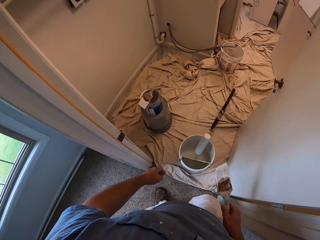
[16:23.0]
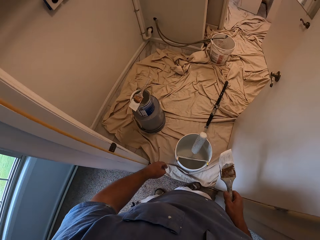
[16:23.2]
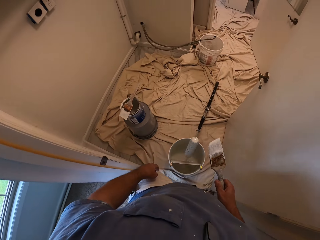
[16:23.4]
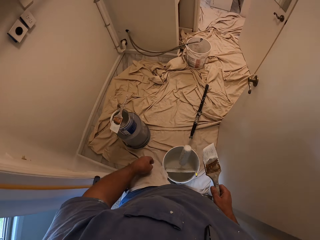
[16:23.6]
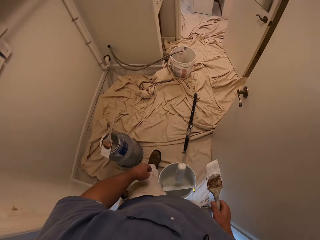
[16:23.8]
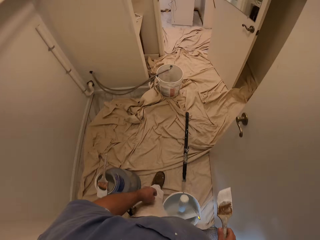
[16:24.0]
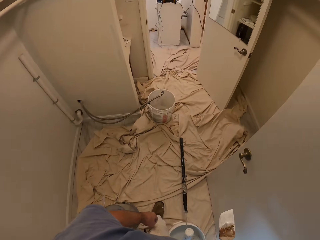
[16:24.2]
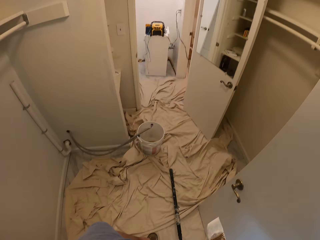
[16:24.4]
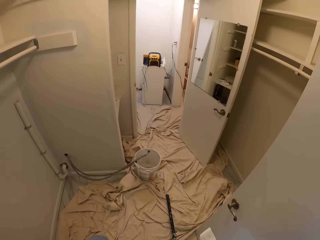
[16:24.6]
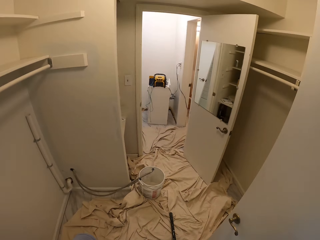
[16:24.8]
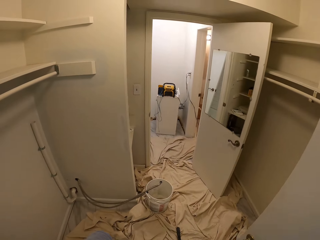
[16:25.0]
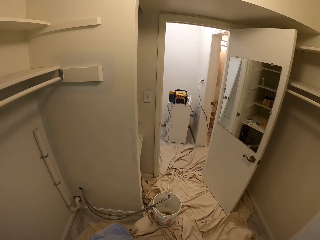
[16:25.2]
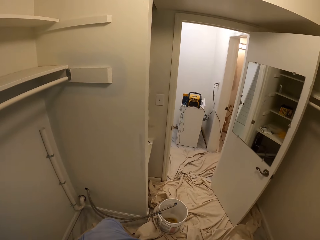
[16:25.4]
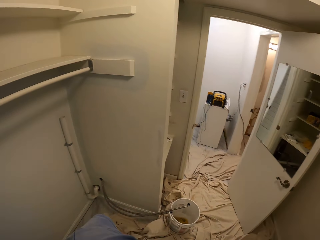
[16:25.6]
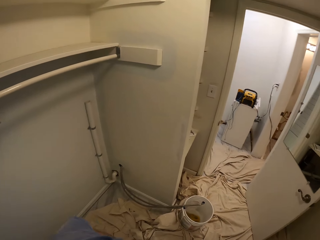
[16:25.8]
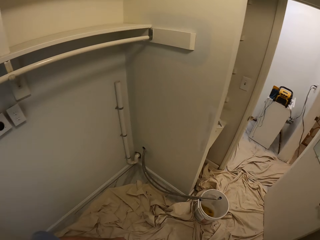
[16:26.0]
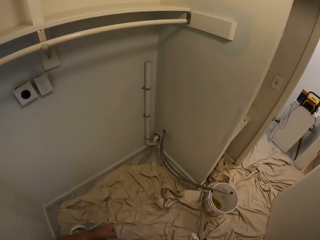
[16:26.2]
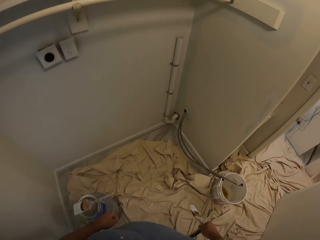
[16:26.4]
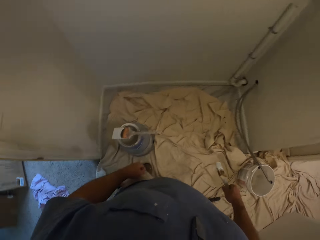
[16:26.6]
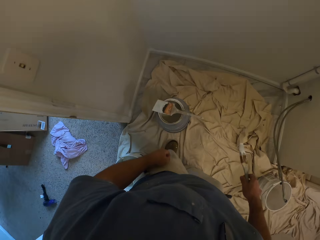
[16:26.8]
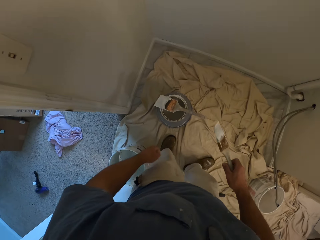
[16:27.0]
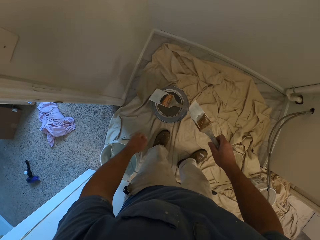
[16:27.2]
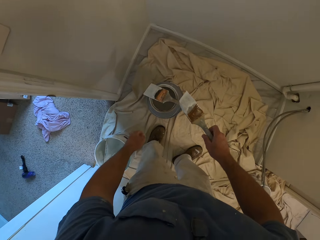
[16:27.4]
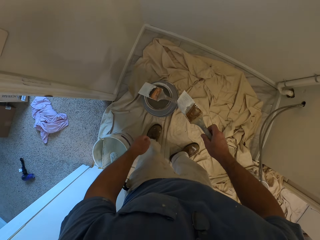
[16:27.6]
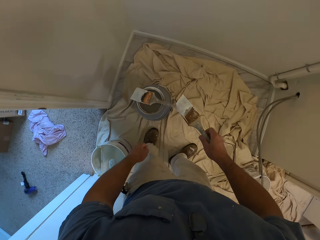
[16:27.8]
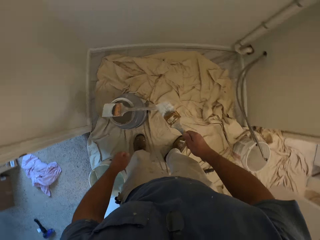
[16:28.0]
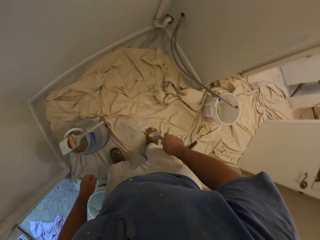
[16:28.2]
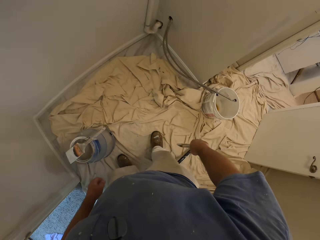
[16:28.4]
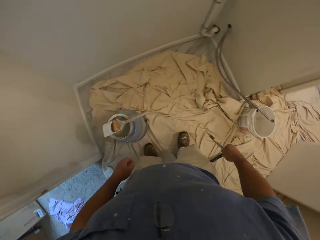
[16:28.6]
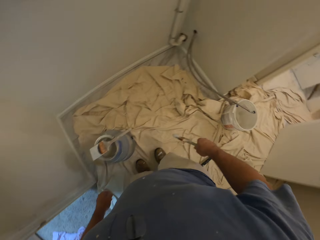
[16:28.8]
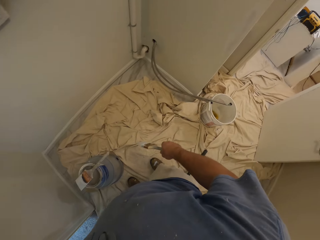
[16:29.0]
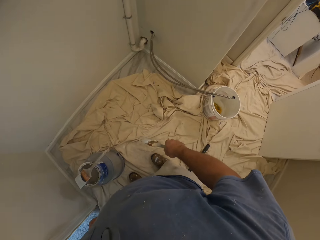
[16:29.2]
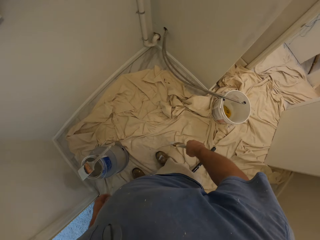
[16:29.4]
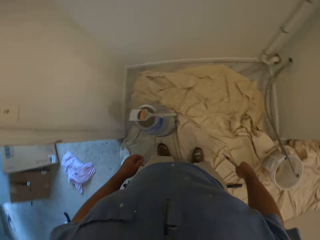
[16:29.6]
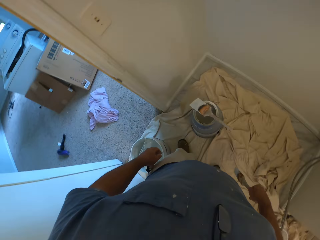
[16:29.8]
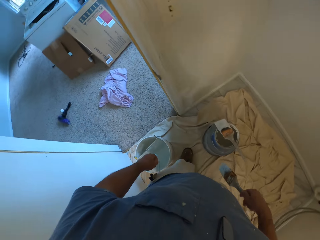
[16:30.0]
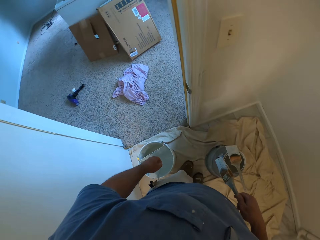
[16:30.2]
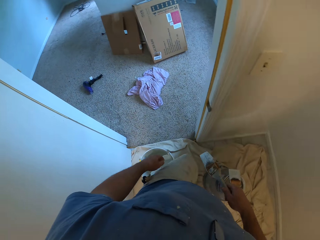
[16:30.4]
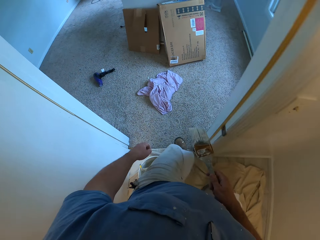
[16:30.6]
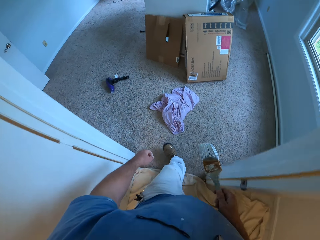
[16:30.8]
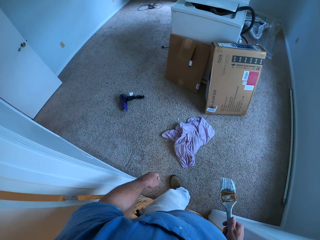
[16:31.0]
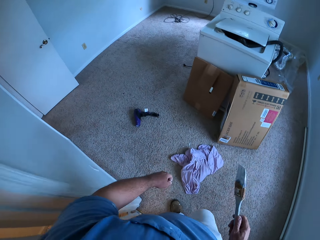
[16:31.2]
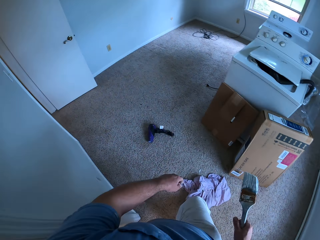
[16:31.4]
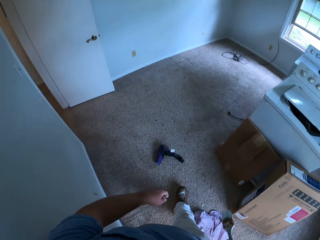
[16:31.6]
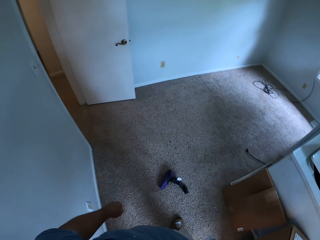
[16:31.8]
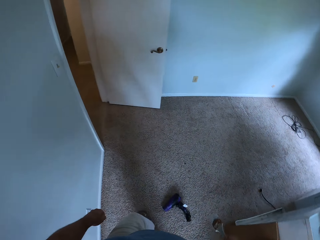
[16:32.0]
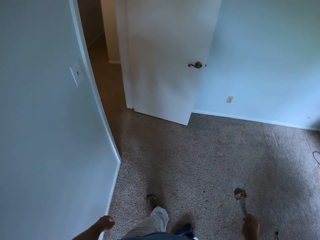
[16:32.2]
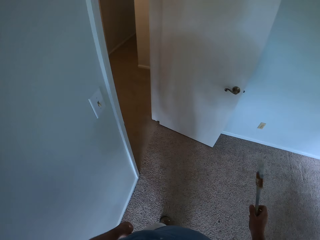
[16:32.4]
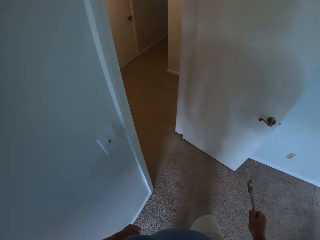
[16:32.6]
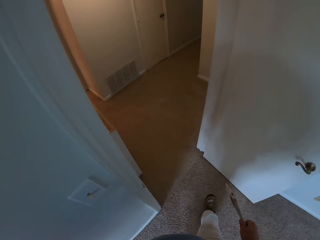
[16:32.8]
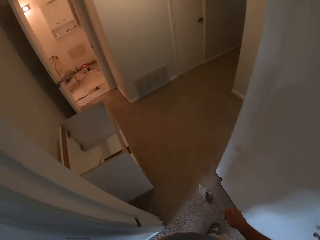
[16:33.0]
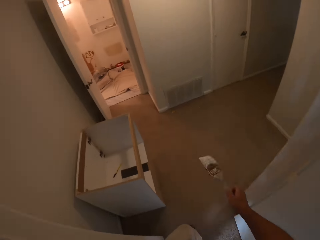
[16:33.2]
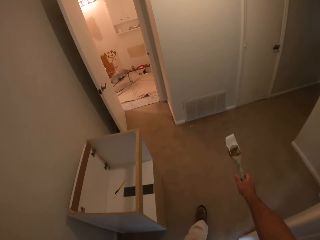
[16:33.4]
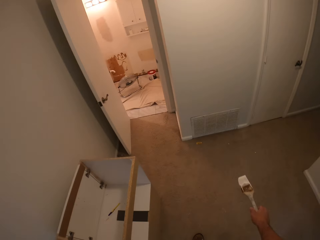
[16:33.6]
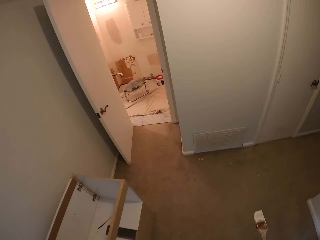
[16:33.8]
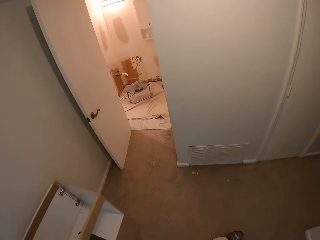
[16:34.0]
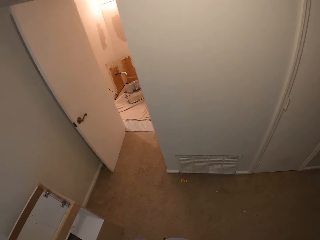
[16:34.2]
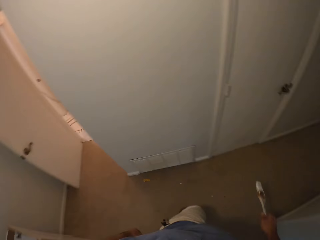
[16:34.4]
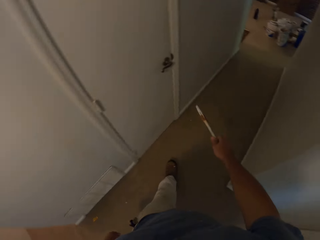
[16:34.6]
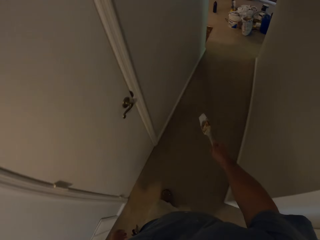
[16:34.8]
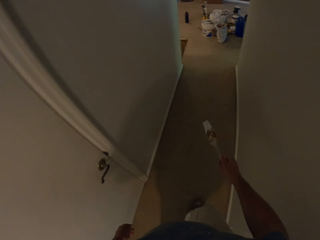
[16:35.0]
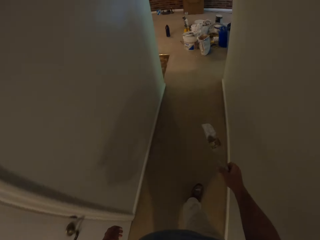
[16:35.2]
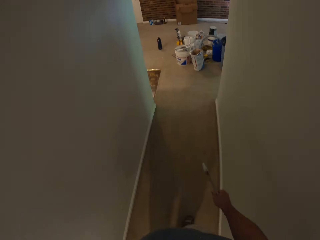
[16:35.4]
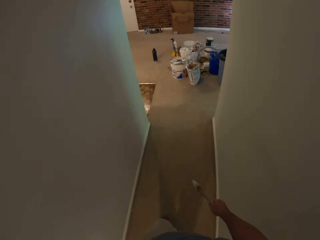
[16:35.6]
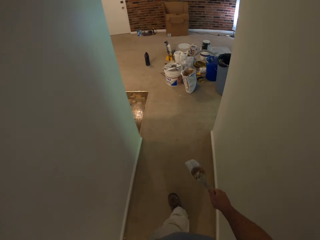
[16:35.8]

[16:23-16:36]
The camera wearer looks around the room. They walk away from the room.

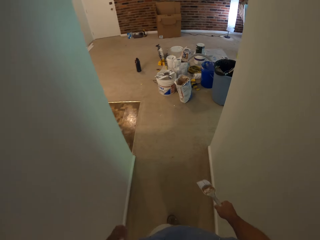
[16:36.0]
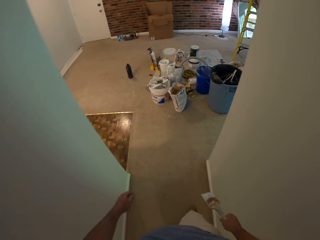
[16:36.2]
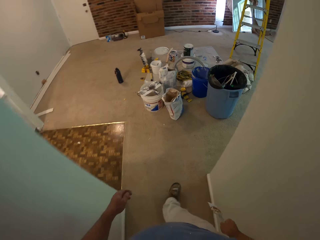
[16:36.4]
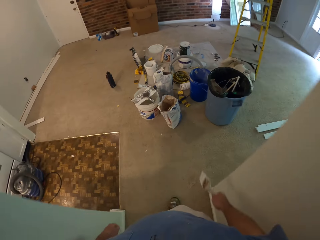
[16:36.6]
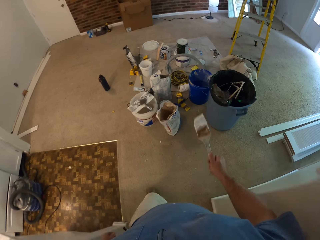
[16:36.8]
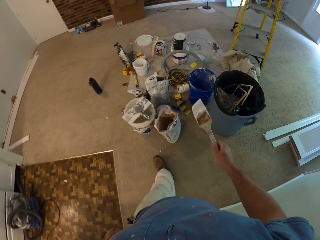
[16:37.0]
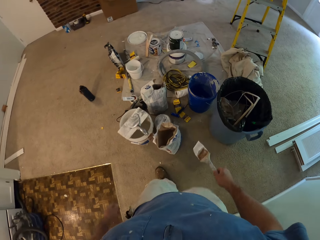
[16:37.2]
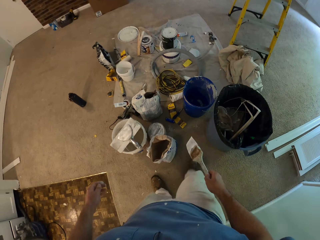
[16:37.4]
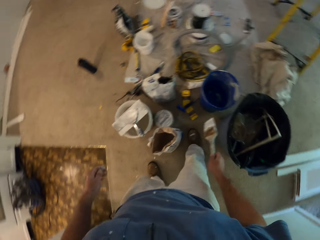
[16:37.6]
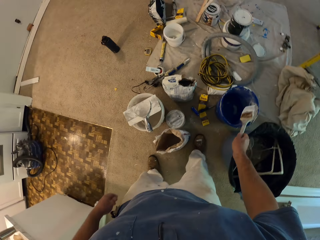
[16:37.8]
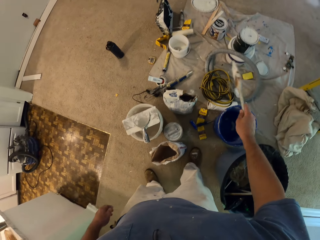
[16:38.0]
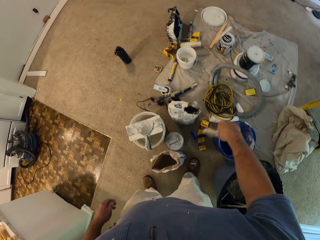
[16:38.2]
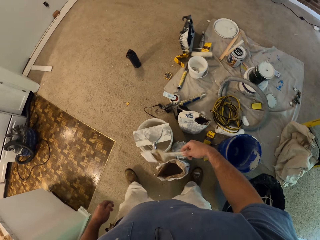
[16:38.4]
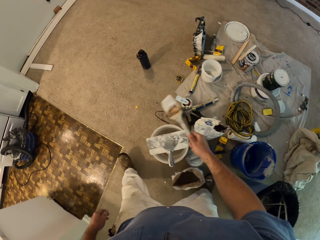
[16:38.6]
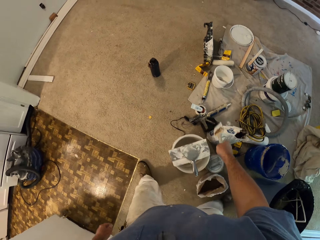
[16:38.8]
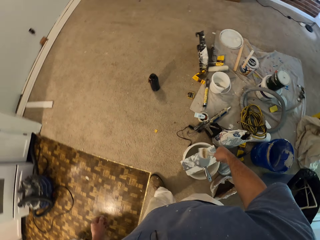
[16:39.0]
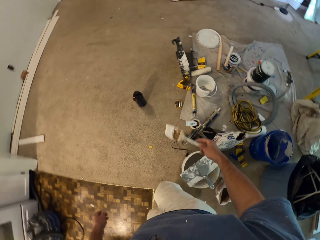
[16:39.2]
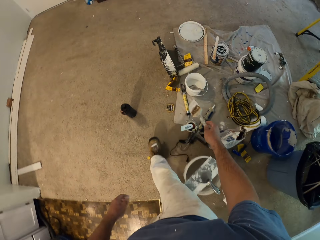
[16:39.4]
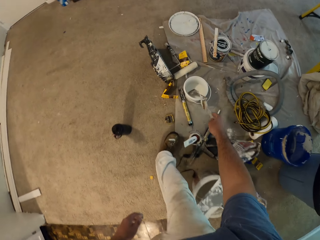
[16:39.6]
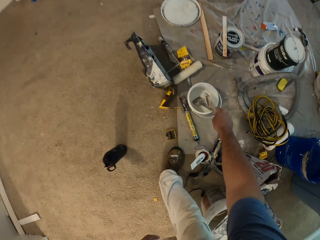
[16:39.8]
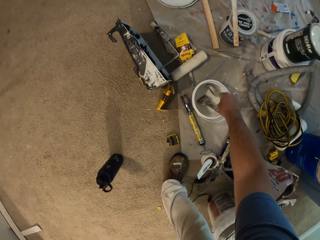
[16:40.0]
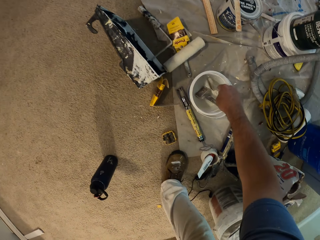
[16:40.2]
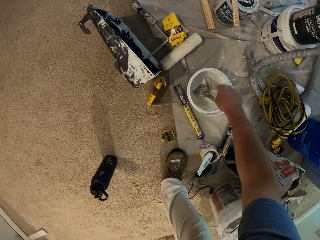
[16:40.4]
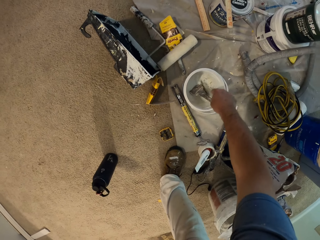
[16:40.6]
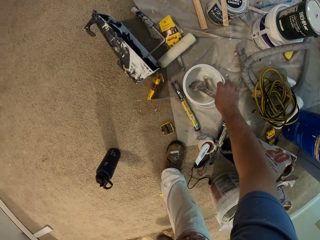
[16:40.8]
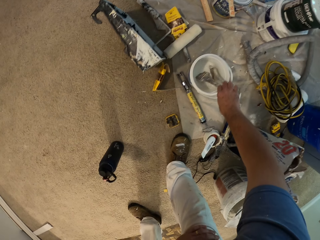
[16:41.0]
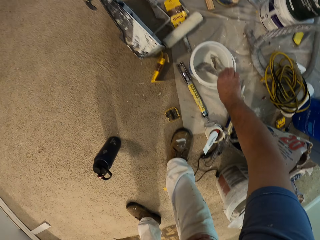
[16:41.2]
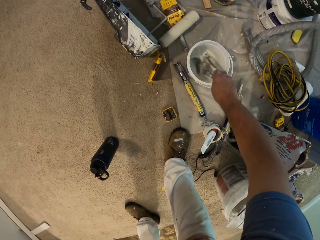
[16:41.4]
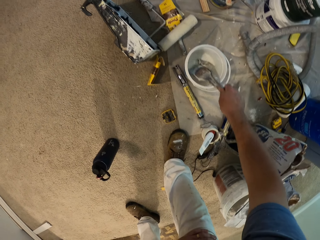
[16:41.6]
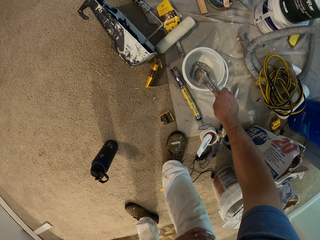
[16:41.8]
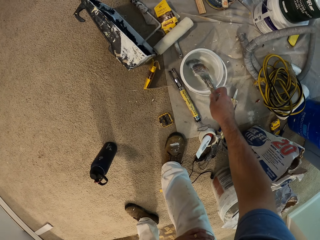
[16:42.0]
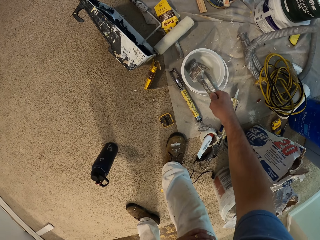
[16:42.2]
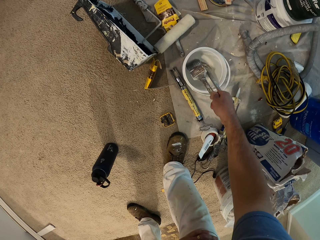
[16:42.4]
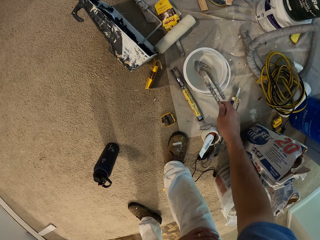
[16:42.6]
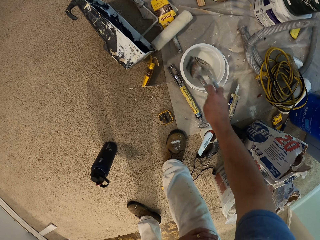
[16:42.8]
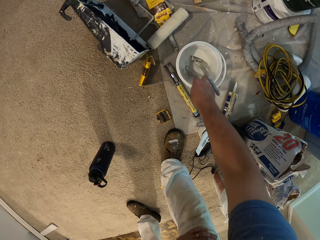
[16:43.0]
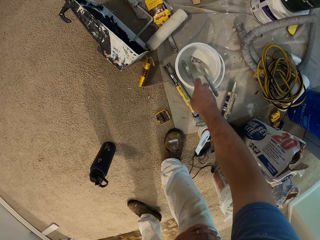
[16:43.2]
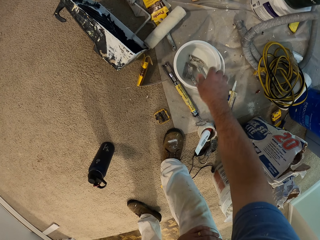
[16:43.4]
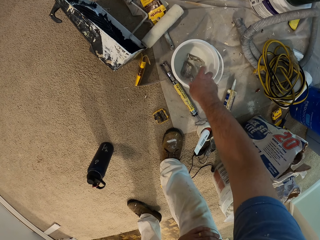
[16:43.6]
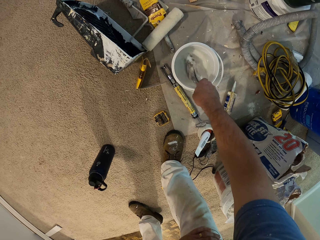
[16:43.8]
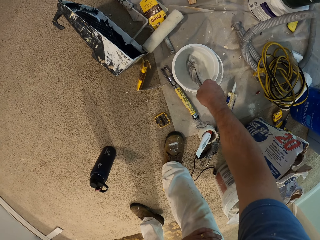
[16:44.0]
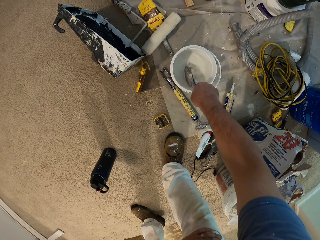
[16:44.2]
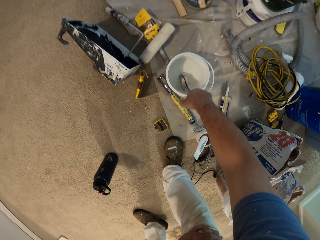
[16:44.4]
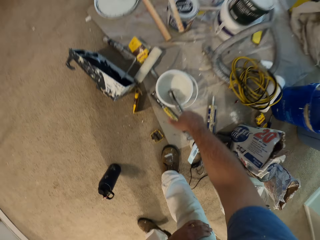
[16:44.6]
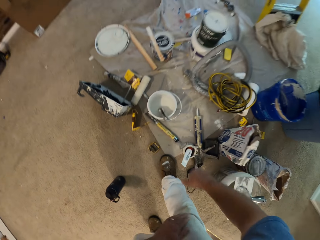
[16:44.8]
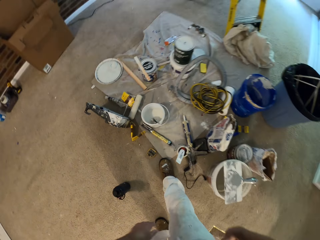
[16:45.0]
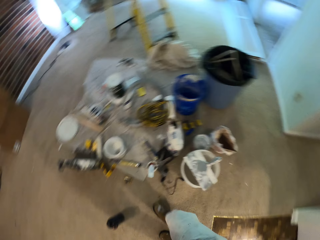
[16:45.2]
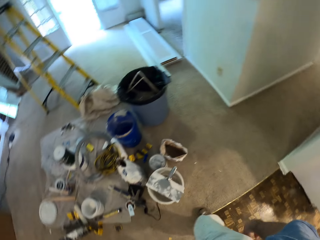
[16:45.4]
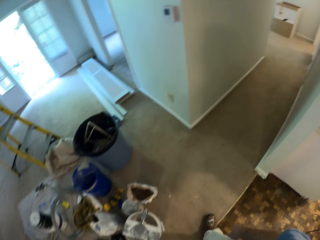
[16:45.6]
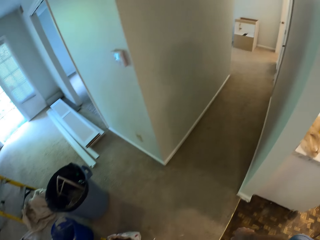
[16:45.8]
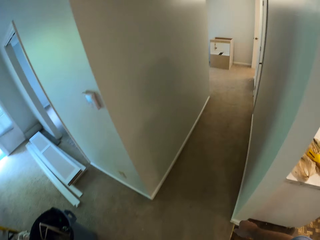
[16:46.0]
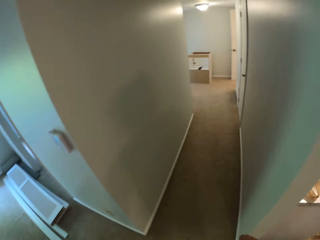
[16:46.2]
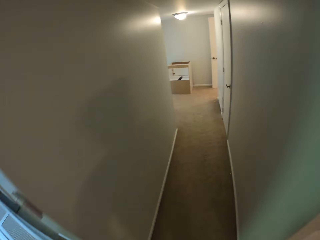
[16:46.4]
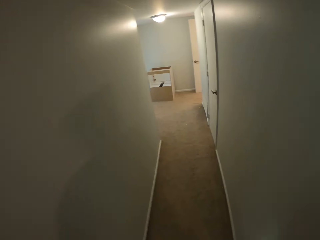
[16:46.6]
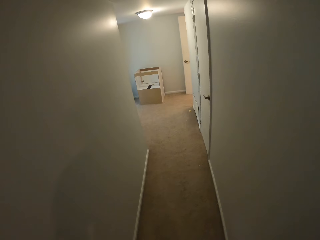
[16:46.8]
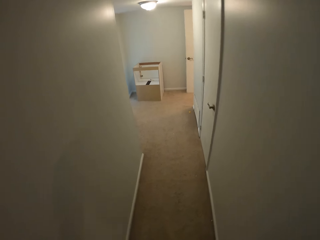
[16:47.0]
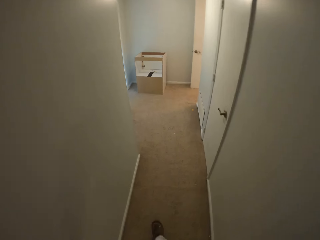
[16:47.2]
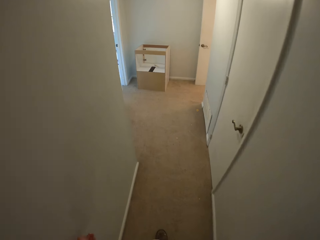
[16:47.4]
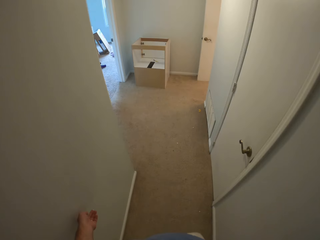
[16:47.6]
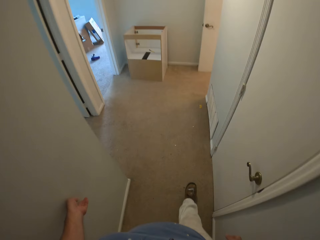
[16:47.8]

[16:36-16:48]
The camera wearer dips the paint brush in his right hand into a paint bucket. He holds another paint brush in the paint bucket with his right hand. He picks up the brush. He holds the two paint brushes with his right hand in the paint bucket. He places the brushes in the bucket. He takes off his right hand from the paint brushes. He walks away from the paint bucket.
